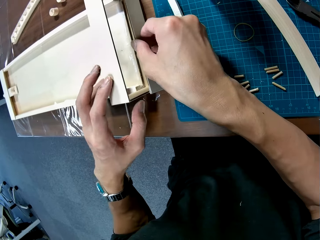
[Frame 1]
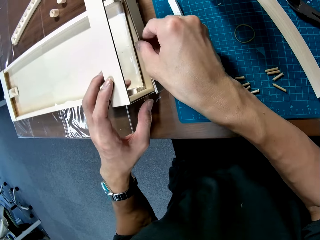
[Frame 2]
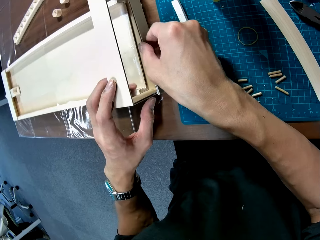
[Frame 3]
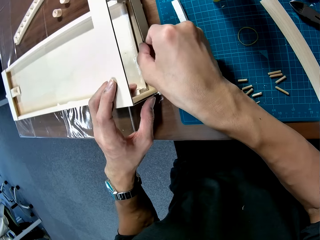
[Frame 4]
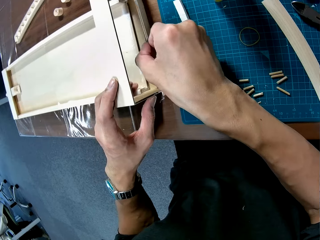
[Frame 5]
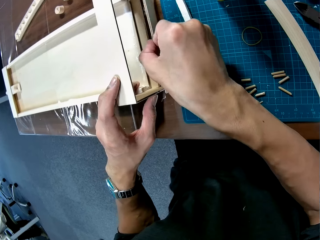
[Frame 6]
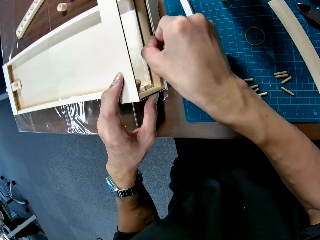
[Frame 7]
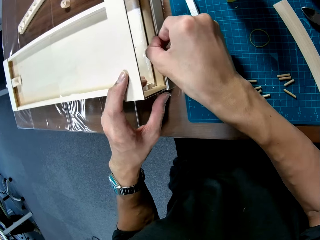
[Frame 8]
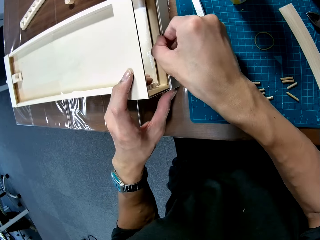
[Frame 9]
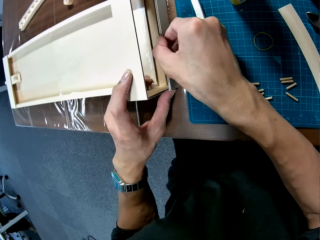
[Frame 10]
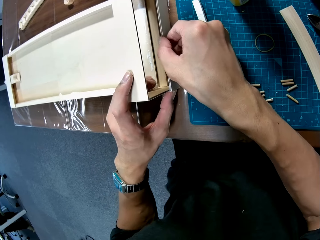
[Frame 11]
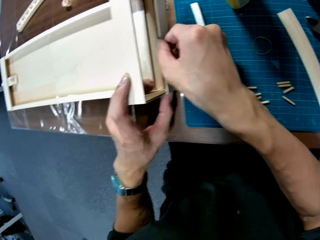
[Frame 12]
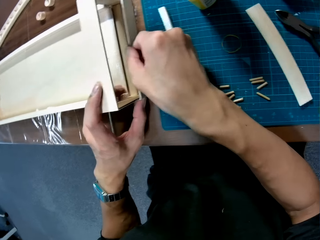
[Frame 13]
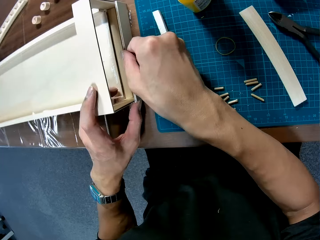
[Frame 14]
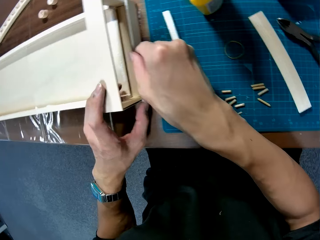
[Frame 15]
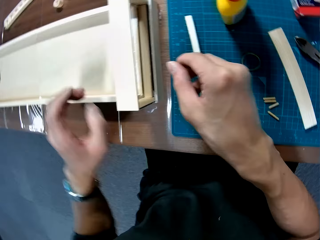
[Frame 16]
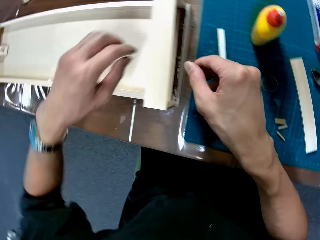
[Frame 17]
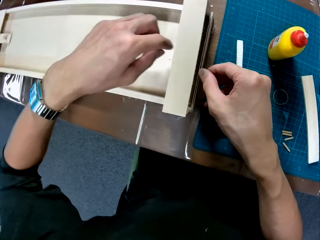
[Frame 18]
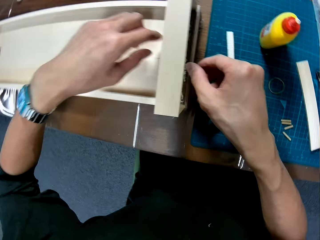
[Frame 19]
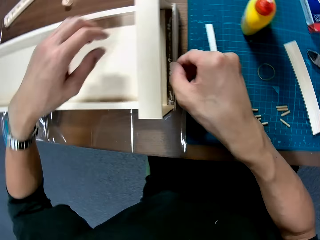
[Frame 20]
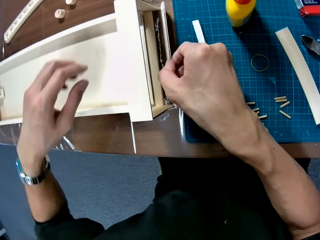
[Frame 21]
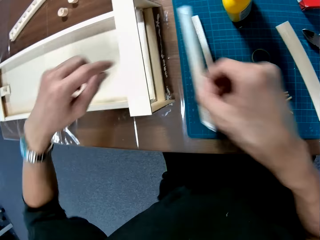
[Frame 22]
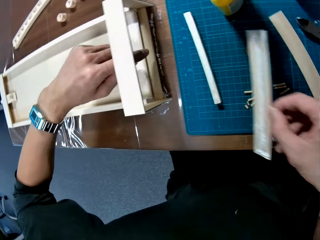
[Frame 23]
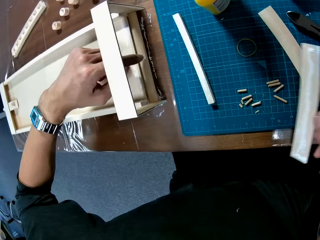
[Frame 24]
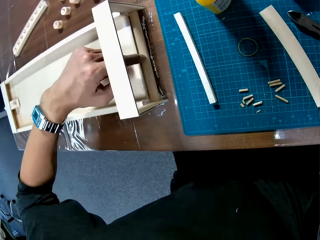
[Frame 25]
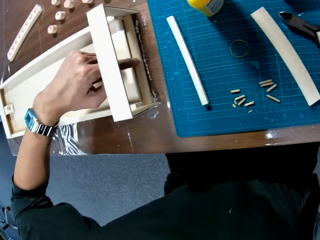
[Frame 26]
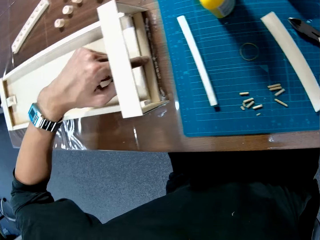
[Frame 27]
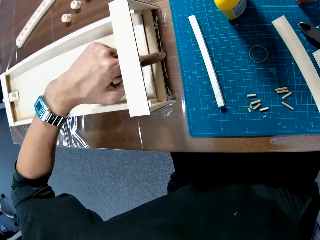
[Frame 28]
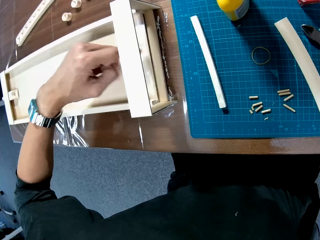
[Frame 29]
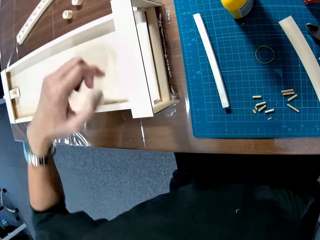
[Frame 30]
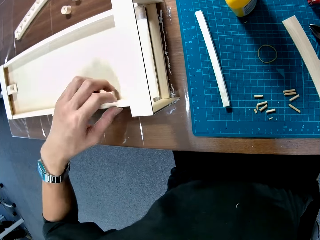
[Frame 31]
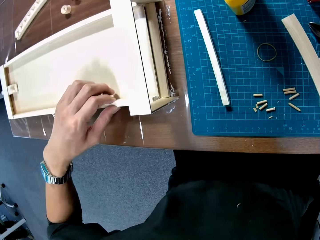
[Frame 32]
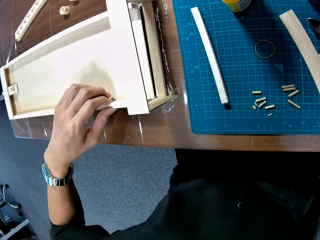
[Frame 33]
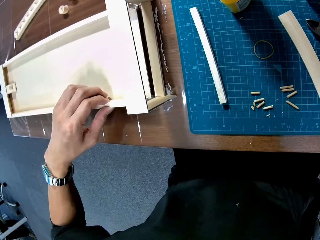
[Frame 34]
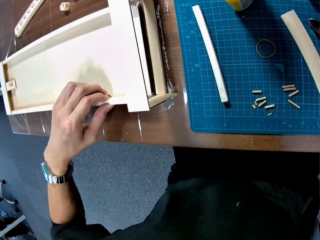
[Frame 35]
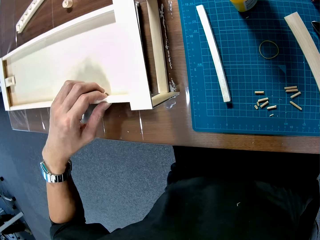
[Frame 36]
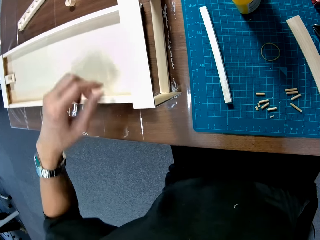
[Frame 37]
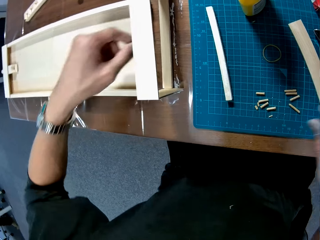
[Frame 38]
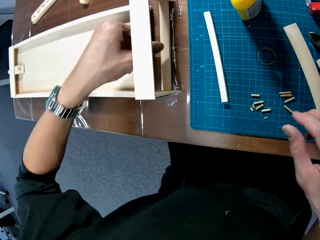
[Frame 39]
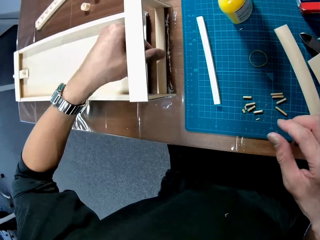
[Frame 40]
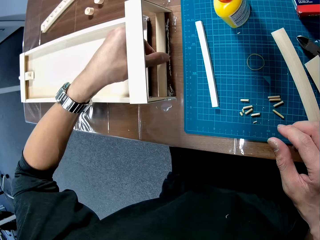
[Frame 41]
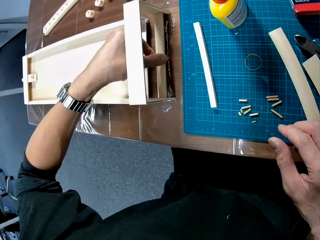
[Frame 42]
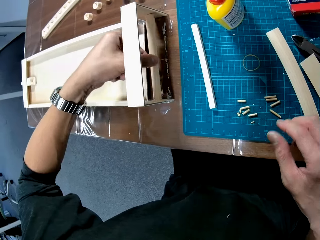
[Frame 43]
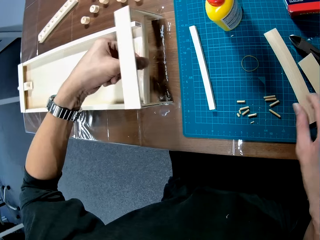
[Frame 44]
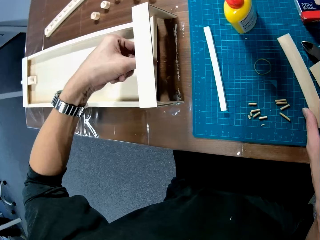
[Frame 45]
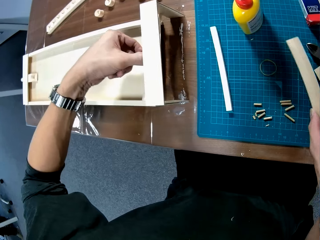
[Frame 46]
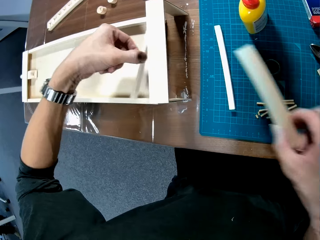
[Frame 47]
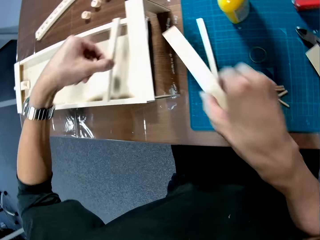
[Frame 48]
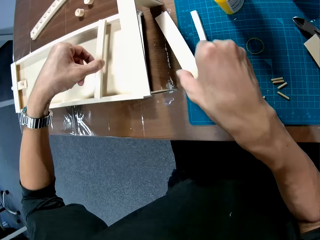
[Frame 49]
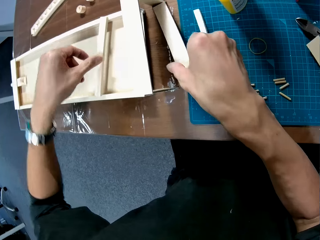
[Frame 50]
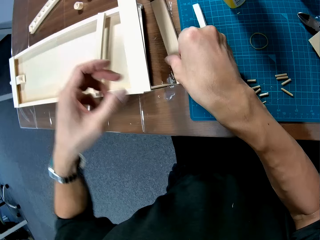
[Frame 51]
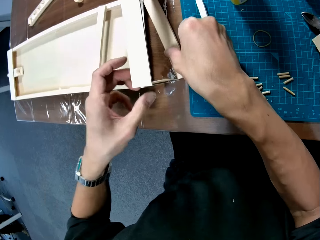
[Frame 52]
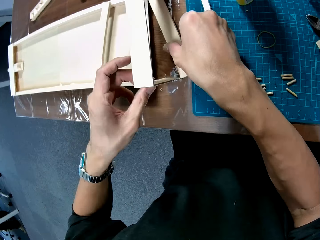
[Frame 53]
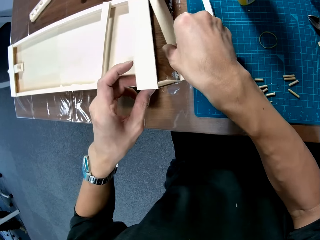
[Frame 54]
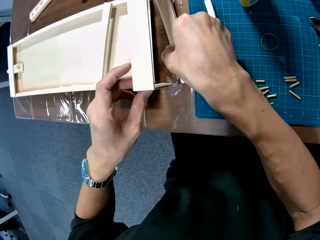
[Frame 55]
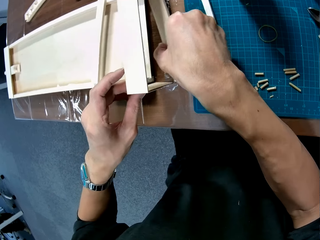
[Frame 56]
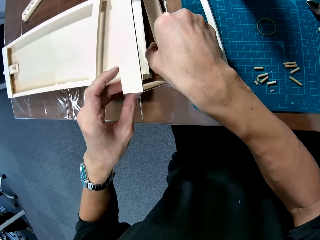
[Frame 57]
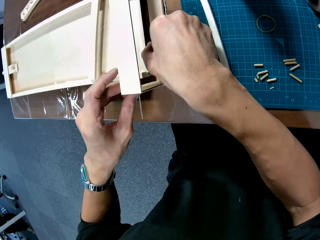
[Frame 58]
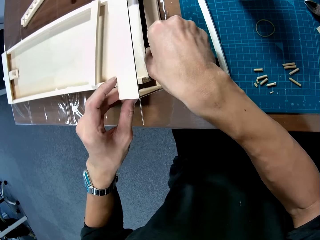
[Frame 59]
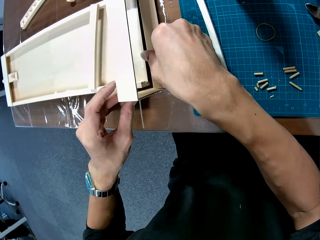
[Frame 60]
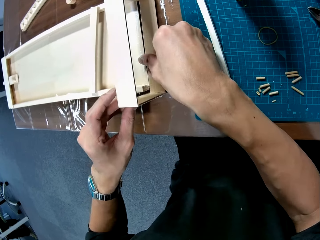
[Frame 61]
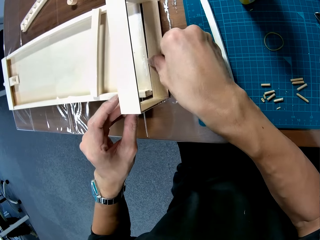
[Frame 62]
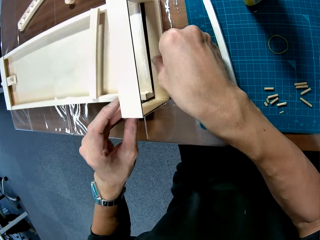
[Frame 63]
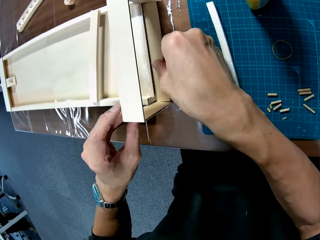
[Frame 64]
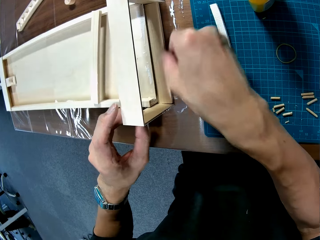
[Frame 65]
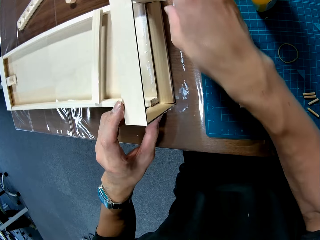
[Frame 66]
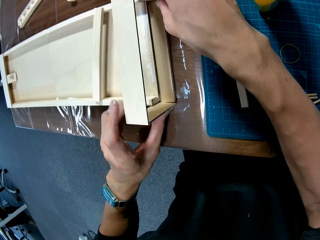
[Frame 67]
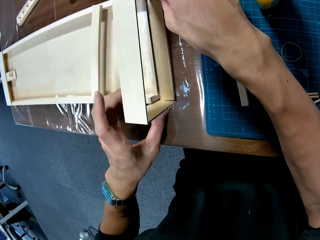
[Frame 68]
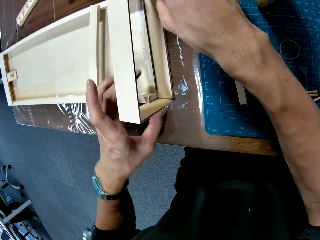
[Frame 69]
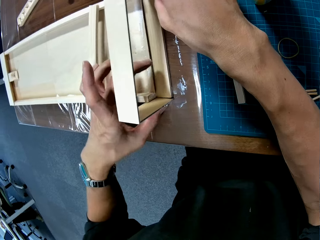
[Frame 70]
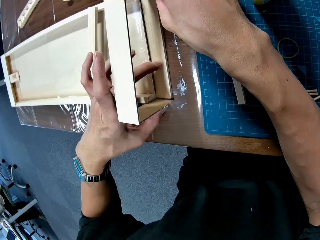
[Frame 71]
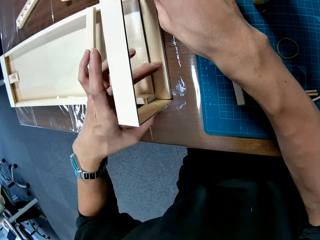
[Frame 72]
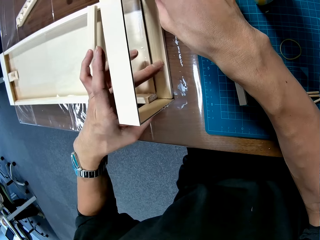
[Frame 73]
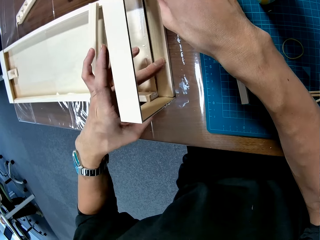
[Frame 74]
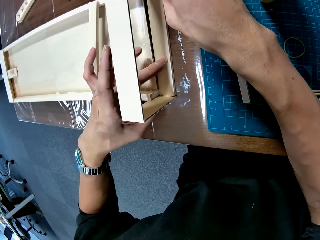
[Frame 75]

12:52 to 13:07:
The camera wearer removes the carton piece from the box. They adjust the assembled piece and move the assembled piece. They pull the carton box off the frame. They move a piece on the assembled piece. They take a carton piece from the frame. They take a carton piece from the table. They place the piece near the box. They fix a carton onto the frame.

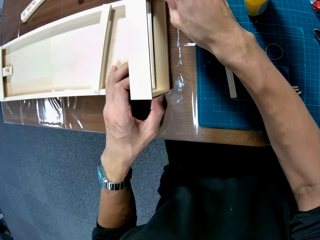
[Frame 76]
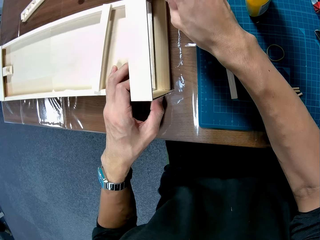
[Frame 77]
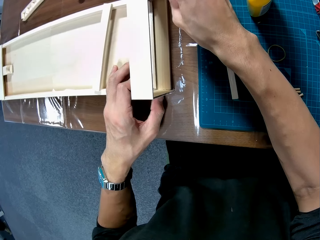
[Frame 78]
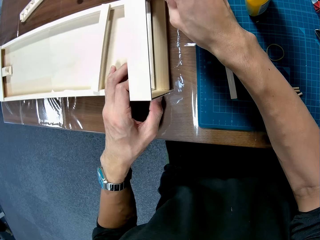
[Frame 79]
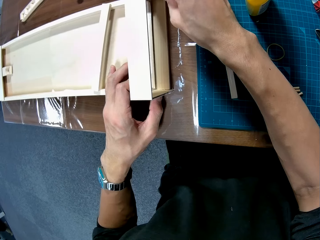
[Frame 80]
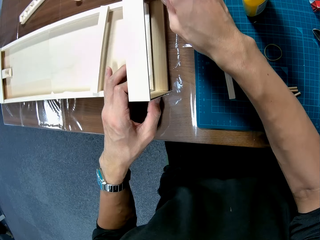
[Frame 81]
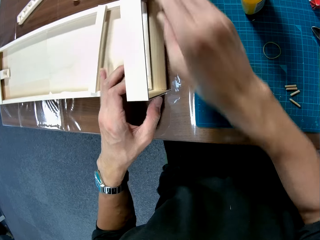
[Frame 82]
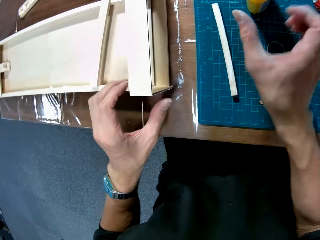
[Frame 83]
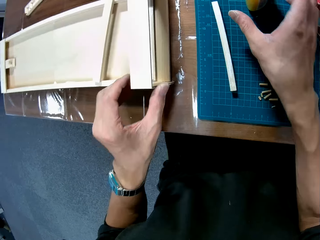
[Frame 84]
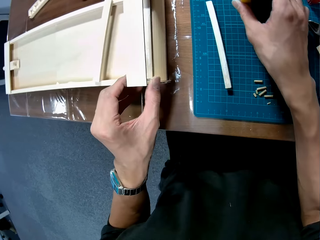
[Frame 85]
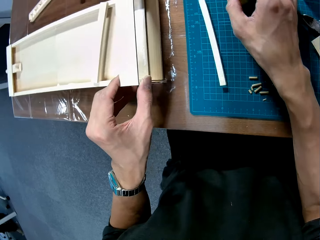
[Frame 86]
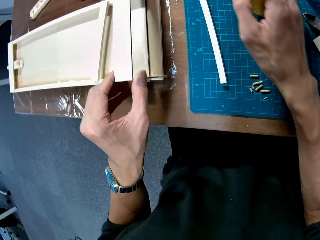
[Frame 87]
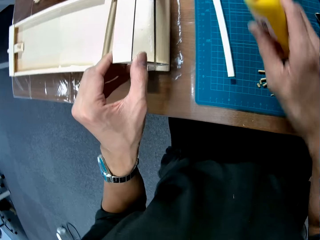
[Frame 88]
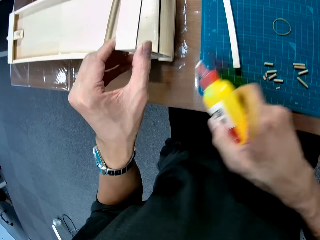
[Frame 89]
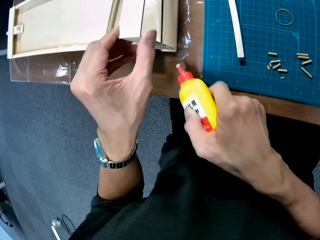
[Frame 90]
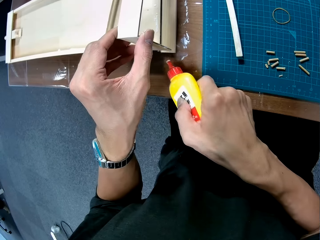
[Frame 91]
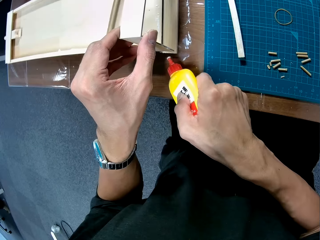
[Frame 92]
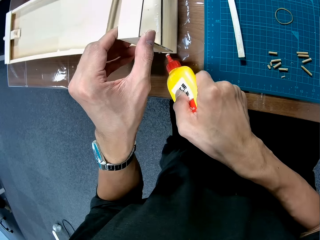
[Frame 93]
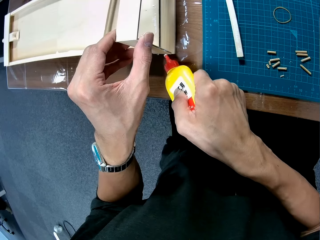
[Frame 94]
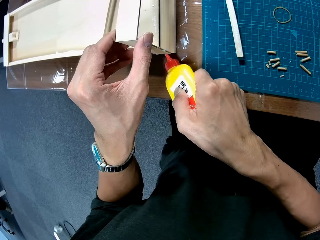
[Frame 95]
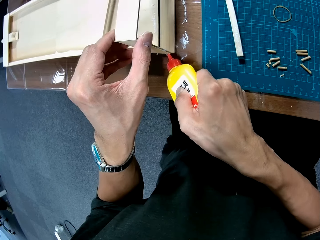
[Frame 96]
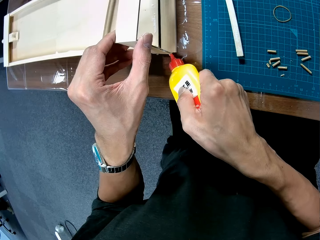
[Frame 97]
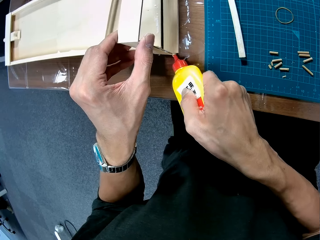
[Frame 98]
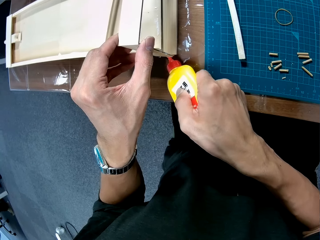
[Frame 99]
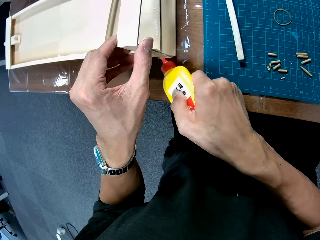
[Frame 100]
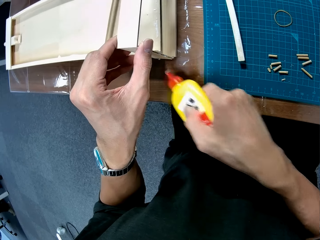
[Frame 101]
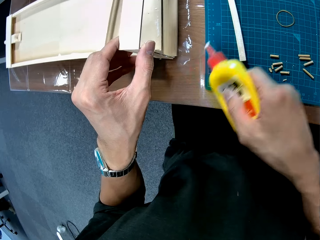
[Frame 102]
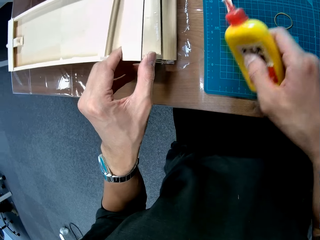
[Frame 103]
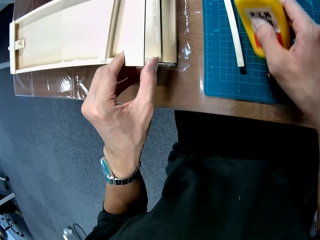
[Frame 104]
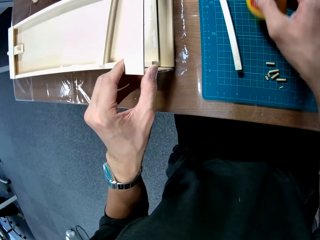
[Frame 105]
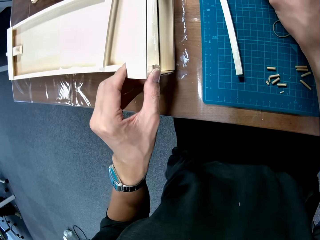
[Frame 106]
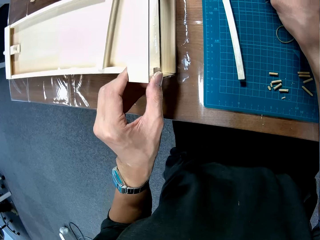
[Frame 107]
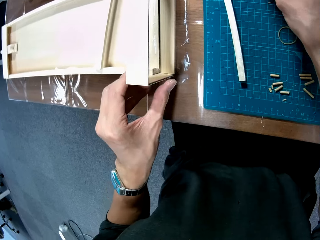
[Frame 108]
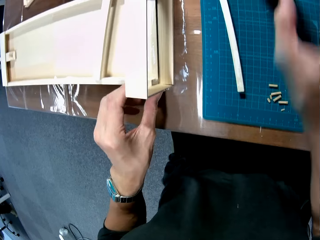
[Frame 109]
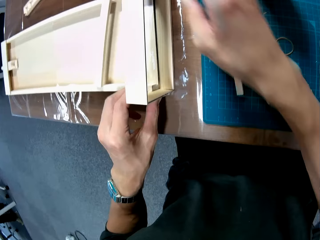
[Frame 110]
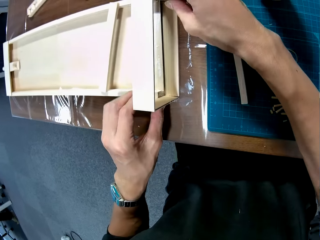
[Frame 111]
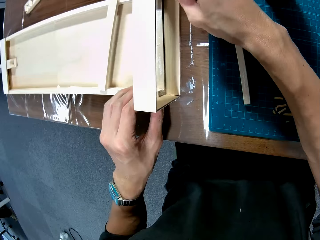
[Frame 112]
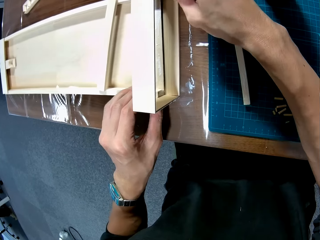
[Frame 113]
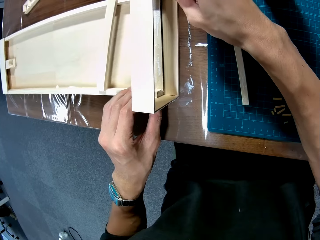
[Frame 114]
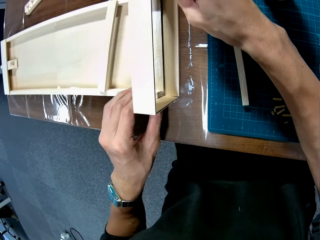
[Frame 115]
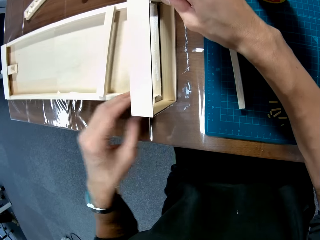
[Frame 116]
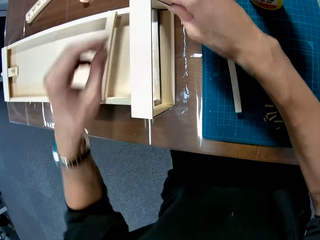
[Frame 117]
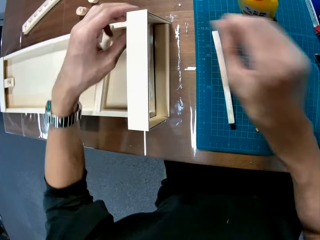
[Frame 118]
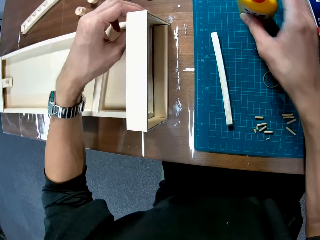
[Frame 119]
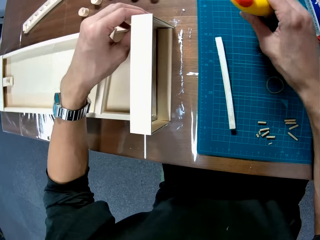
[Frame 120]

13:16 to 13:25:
The camera wearer raises a piece. They take glue from the table. They apply the glue on the frame. They assemble the pieces. They place the glue back on the table. They fix a carton onto the frame.
